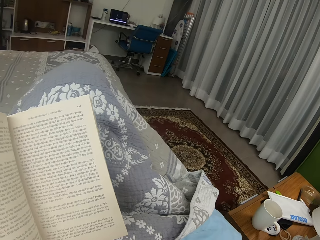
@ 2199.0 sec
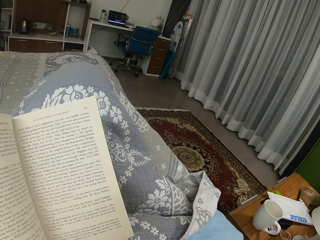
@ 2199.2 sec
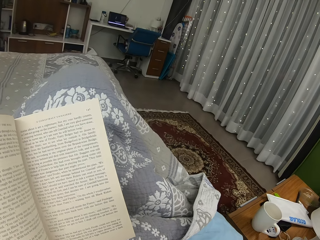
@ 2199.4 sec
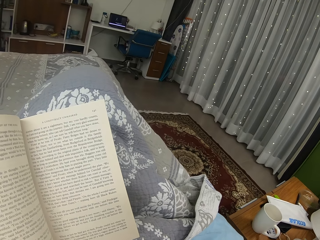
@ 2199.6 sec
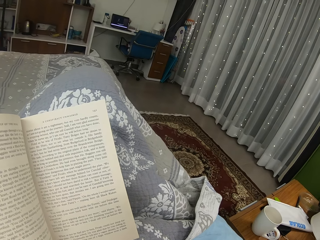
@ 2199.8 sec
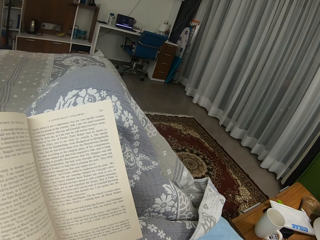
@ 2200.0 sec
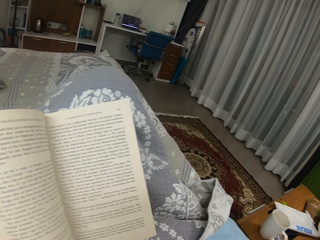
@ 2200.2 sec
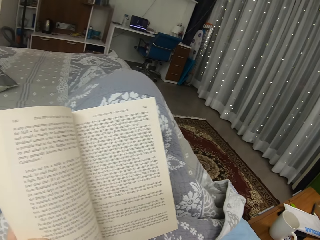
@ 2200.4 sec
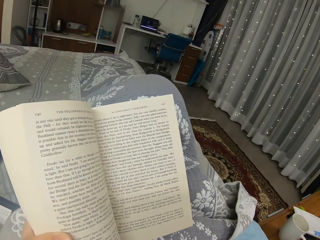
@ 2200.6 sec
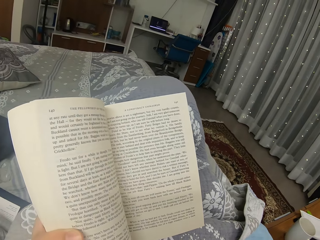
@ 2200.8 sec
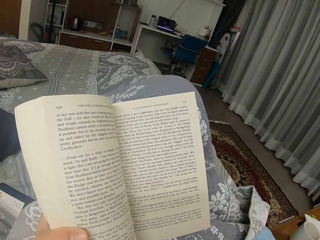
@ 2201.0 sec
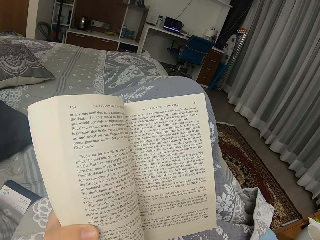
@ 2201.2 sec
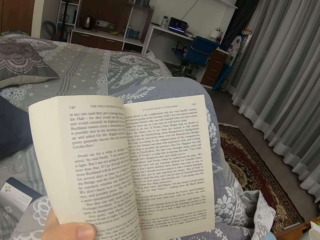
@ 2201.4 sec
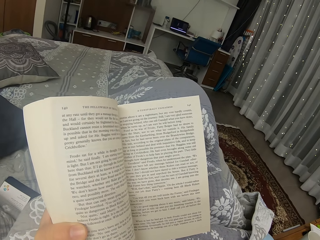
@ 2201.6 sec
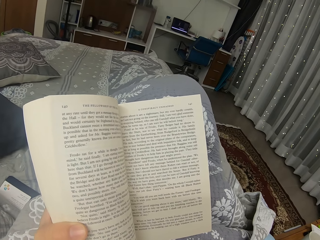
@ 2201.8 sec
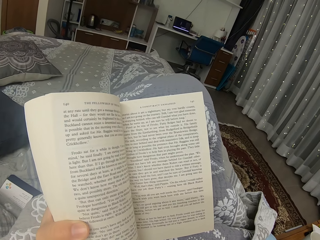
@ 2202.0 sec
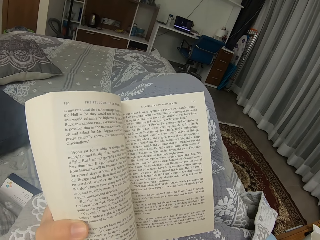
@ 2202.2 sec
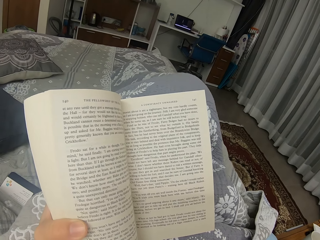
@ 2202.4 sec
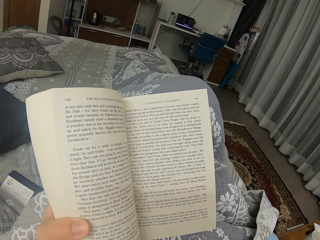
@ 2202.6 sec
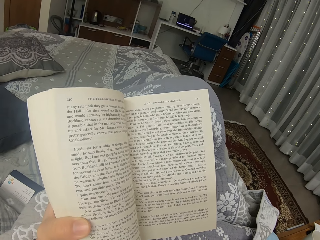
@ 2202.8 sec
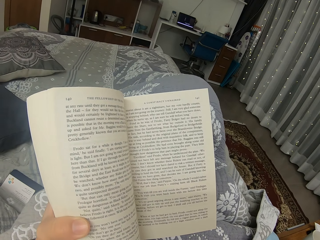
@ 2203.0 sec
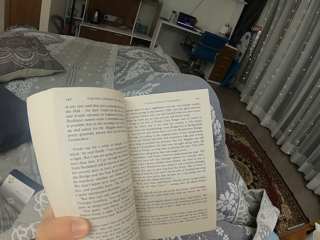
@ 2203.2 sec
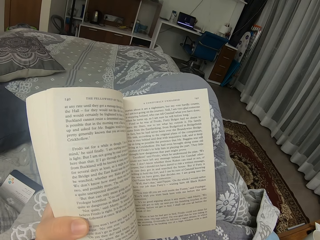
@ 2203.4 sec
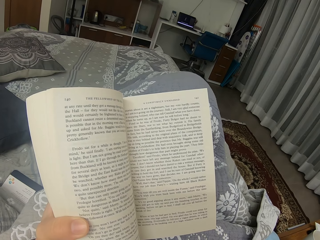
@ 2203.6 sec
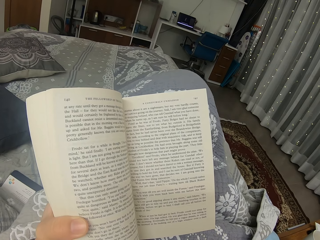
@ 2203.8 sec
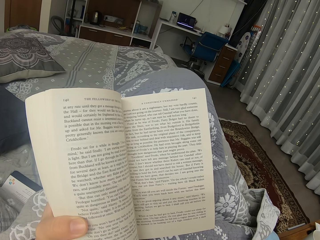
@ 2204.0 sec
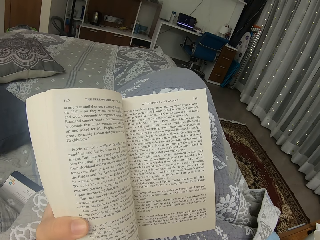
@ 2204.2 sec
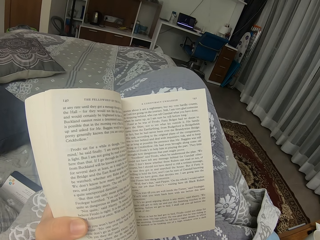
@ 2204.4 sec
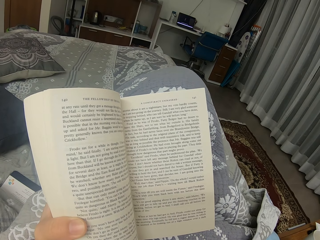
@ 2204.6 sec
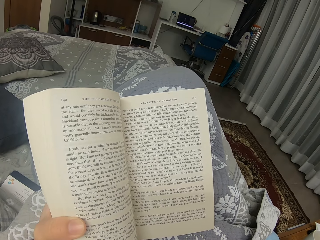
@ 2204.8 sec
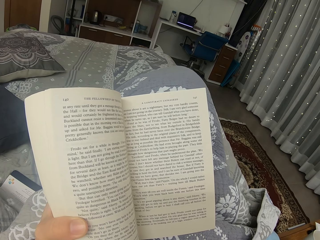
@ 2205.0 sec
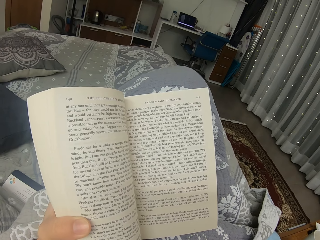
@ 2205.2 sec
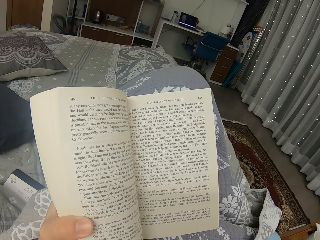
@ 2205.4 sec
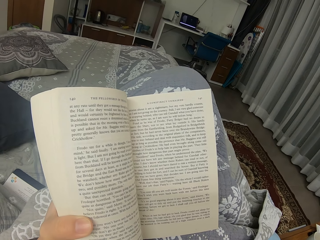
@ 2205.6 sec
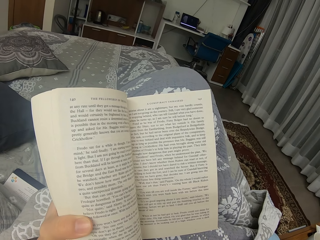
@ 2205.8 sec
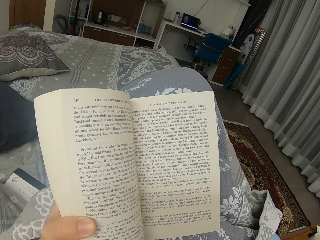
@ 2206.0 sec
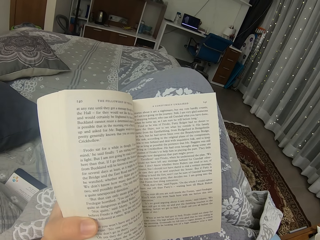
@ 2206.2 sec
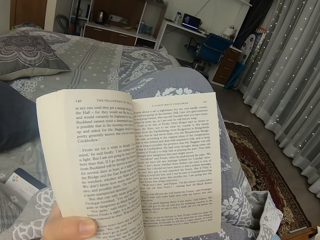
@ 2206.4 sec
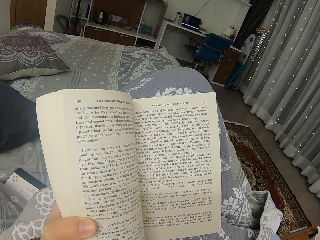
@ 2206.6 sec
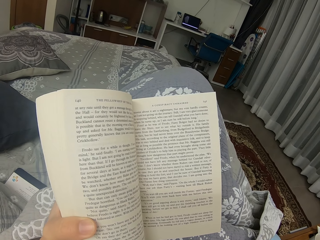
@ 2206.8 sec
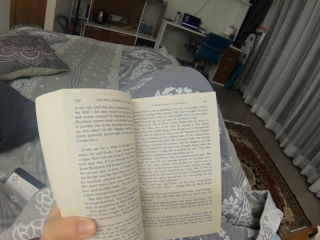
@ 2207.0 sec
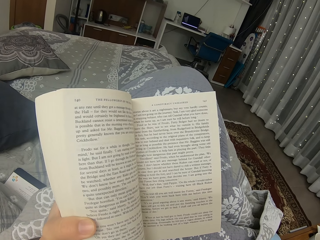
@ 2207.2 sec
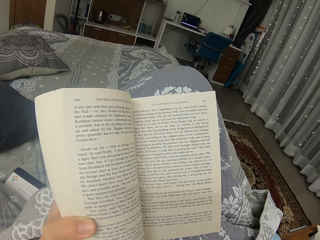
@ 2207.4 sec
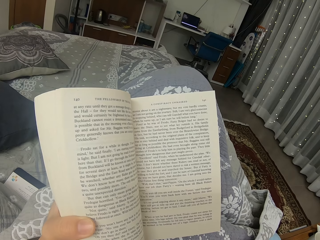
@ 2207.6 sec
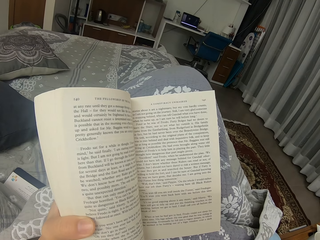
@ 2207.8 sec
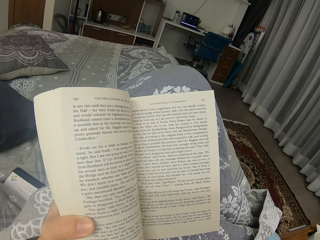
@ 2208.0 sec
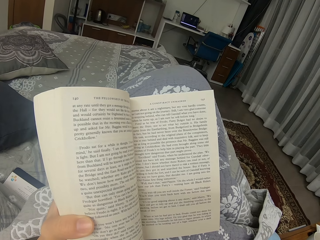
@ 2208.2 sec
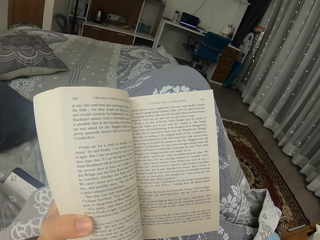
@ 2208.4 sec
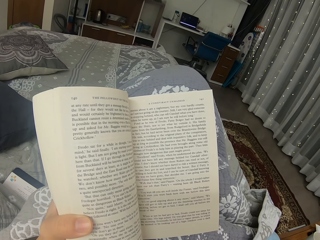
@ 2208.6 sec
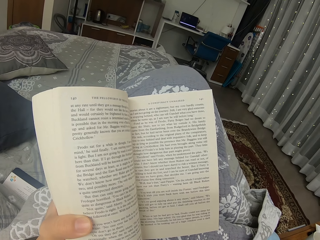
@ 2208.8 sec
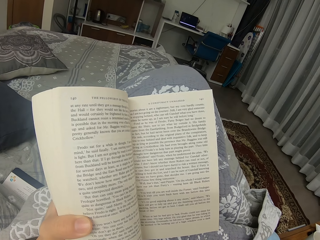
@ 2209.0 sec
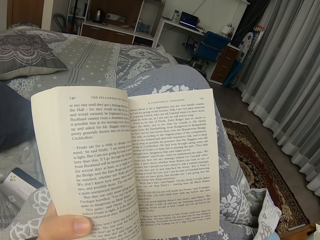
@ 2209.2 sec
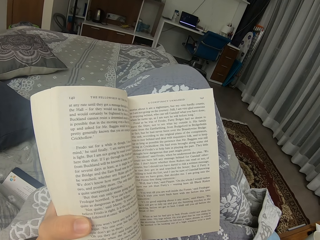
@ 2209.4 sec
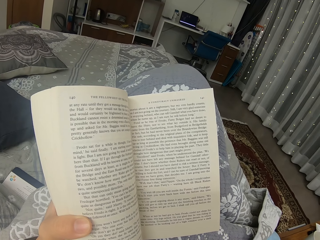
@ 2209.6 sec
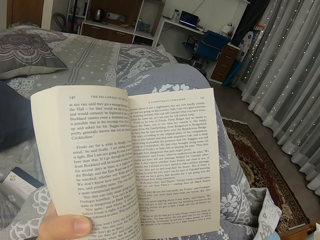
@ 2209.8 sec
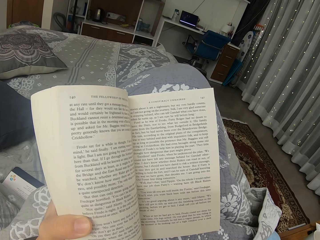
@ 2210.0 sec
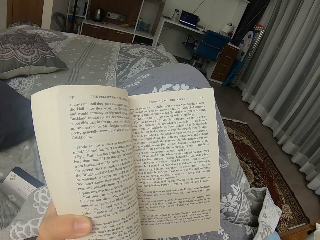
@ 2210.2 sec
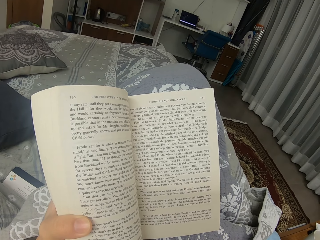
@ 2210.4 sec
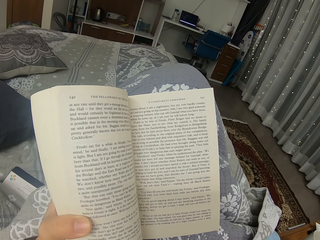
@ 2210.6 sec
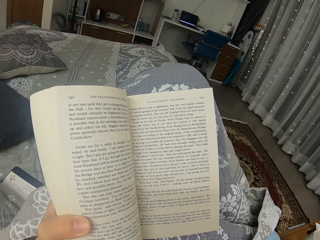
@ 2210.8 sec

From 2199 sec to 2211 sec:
The camera wearer looks at the mug. They read a novel.

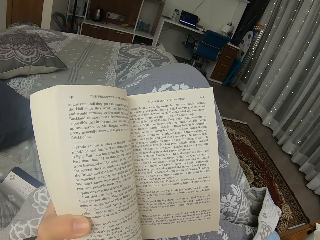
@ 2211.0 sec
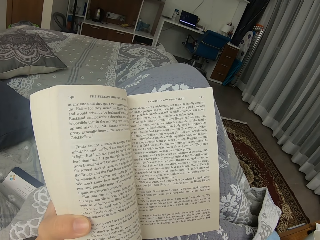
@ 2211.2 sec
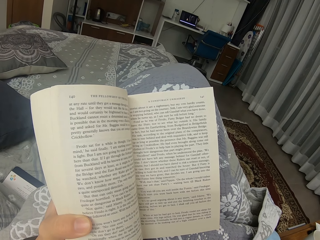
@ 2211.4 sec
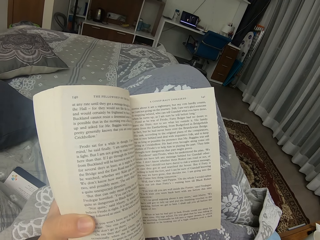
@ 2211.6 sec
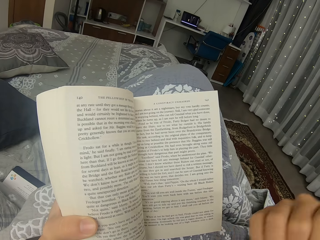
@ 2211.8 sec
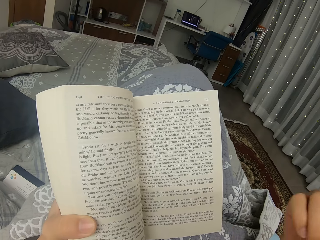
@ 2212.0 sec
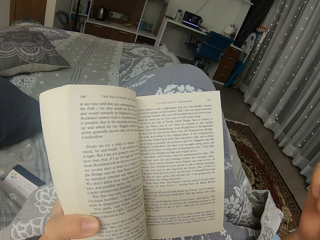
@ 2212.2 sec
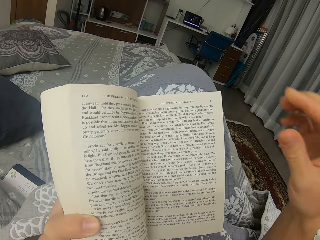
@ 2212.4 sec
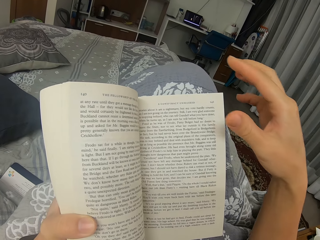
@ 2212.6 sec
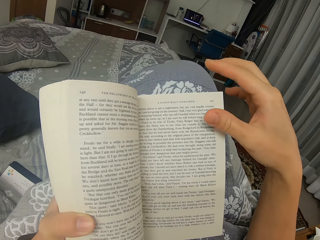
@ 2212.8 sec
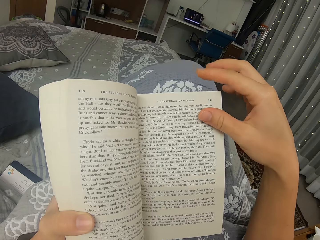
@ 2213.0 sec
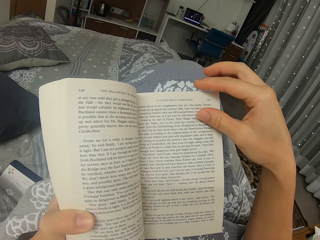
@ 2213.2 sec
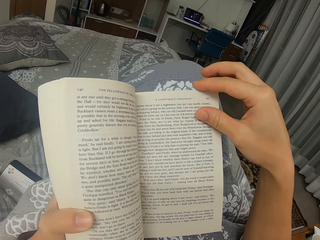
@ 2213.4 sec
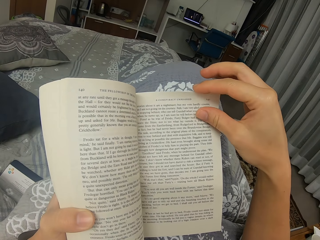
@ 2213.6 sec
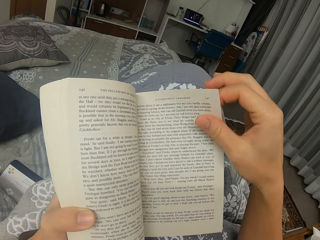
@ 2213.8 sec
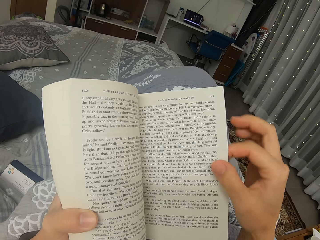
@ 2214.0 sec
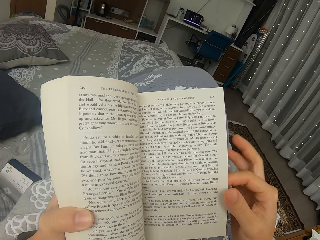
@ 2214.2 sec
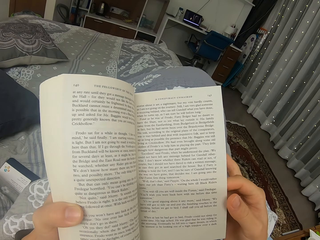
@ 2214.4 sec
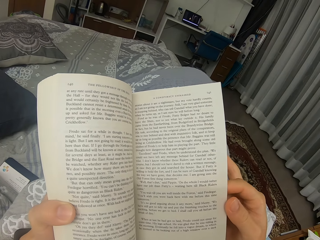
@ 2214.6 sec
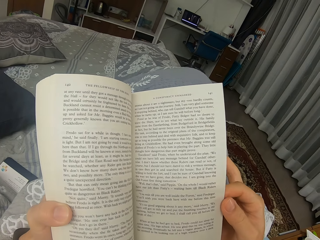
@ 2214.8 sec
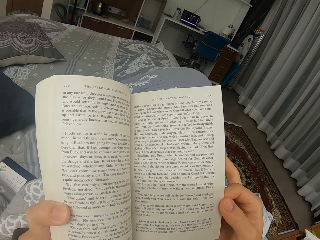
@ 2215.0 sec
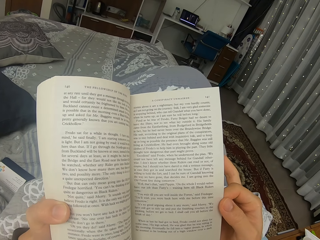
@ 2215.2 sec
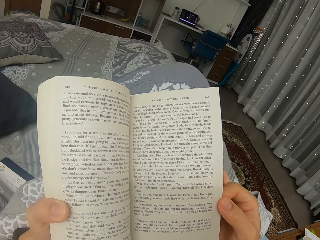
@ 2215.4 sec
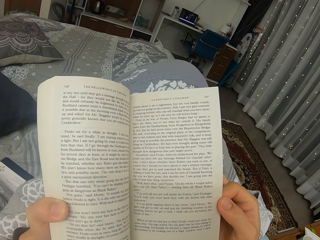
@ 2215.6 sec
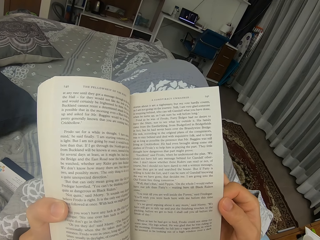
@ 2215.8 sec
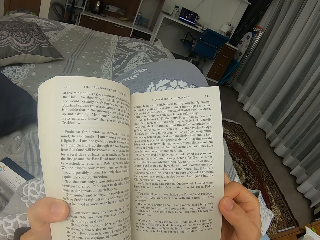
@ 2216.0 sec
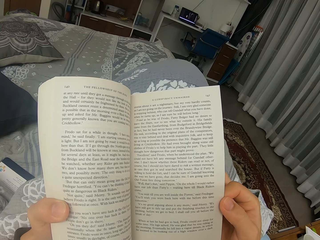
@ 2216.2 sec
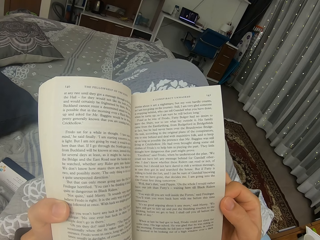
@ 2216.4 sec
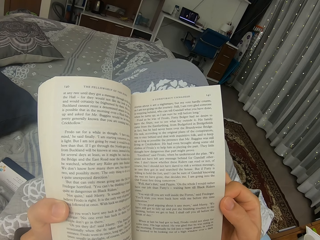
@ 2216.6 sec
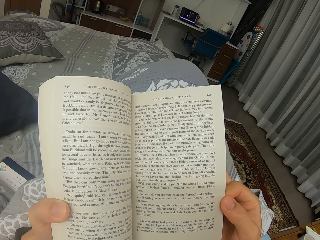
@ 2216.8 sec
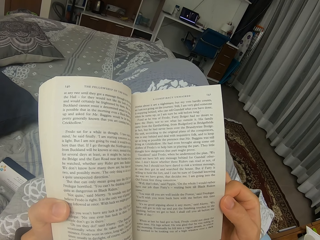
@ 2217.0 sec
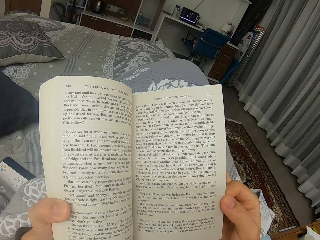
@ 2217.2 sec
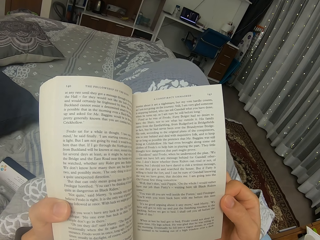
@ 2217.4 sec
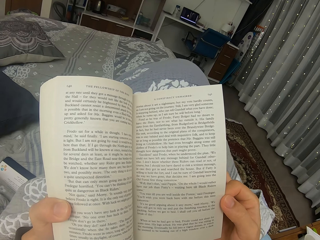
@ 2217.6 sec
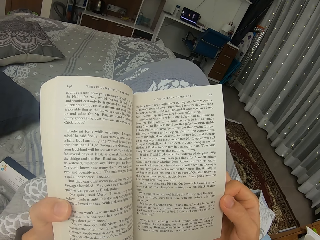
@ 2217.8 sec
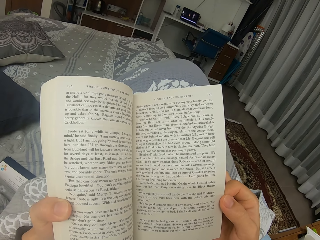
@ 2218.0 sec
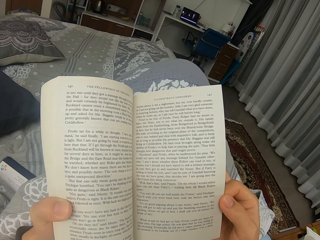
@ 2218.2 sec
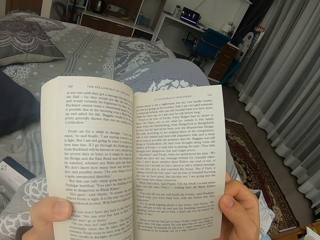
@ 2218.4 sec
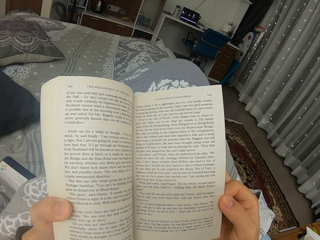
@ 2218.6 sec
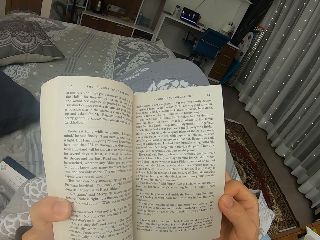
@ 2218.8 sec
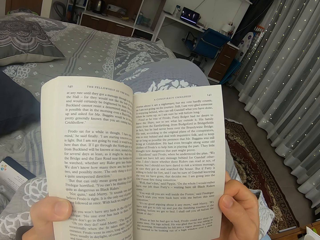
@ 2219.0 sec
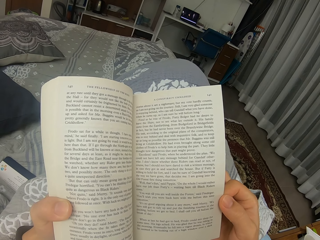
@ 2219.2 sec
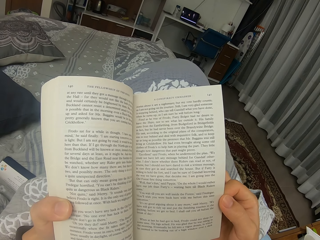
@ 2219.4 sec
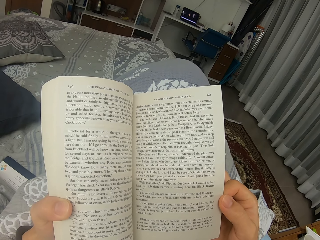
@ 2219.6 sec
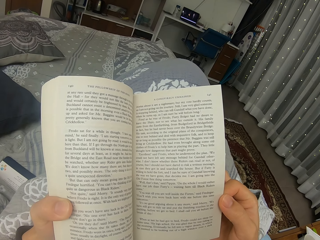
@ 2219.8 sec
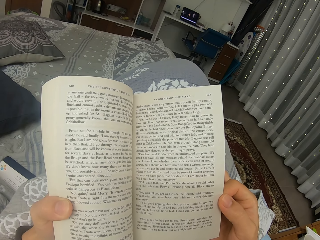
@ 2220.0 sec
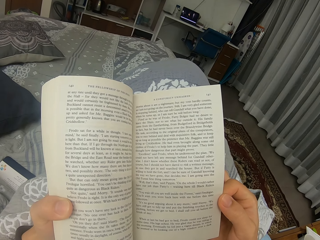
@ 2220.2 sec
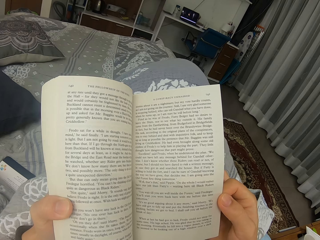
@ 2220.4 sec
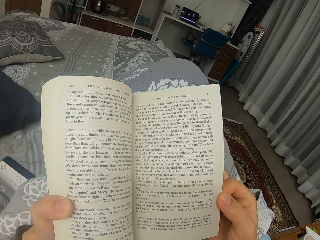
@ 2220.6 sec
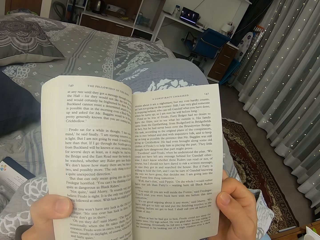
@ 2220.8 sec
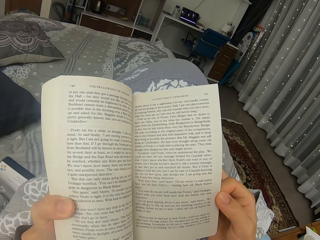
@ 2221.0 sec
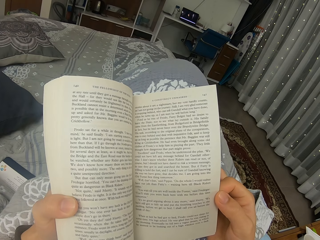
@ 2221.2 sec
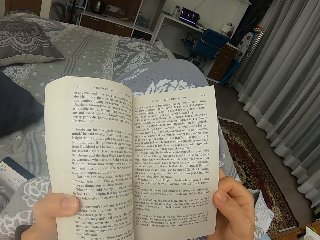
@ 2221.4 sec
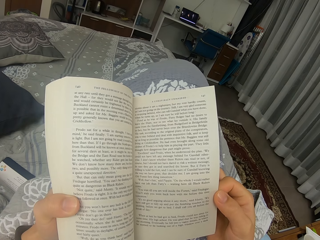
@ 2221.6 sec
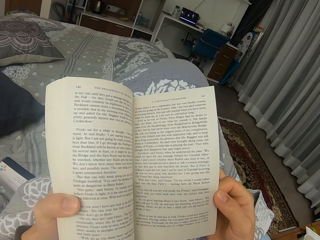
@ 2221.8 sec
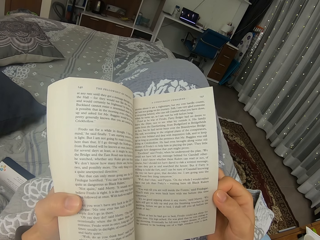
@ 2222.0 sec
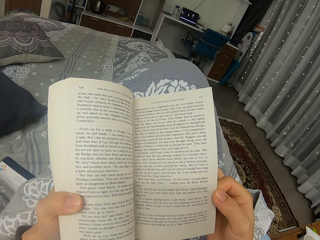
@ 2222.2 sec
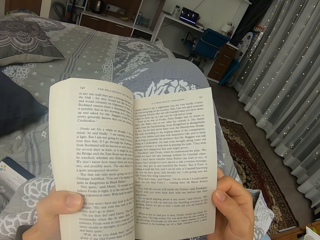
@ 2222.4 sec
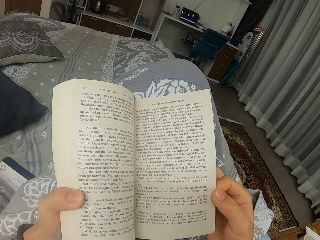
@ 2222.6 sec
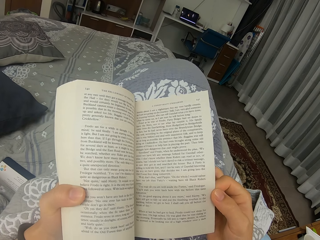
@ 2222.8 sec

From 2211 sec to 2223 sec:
The camera wearer touches the page of the book. They hold a novel page with a hand. They read the novel.
